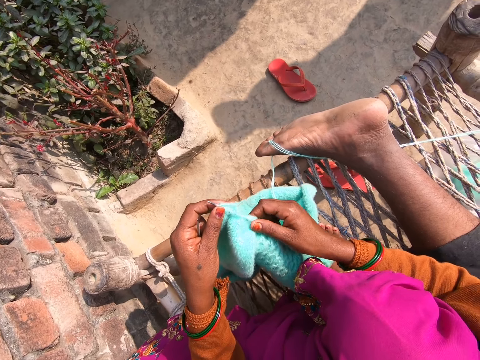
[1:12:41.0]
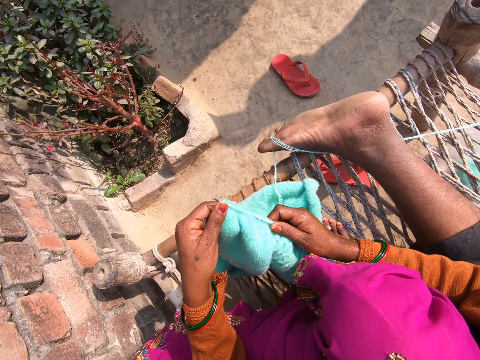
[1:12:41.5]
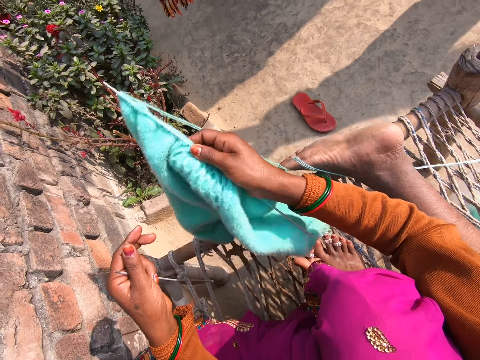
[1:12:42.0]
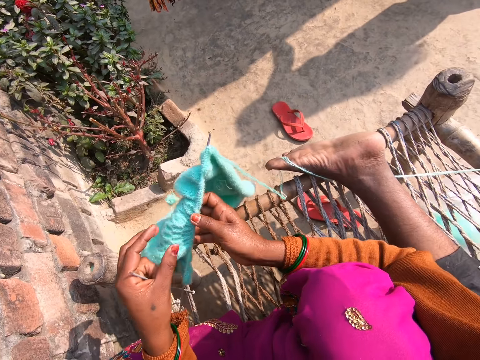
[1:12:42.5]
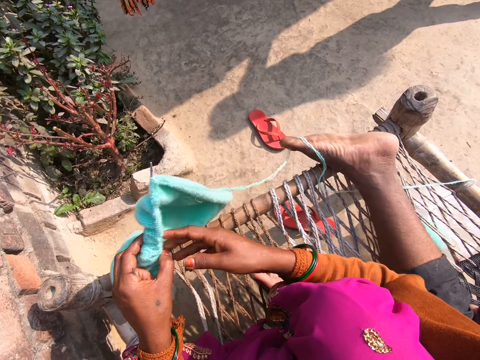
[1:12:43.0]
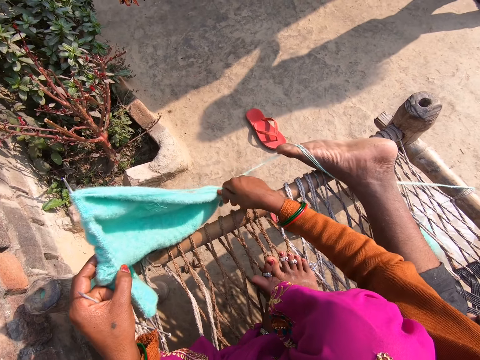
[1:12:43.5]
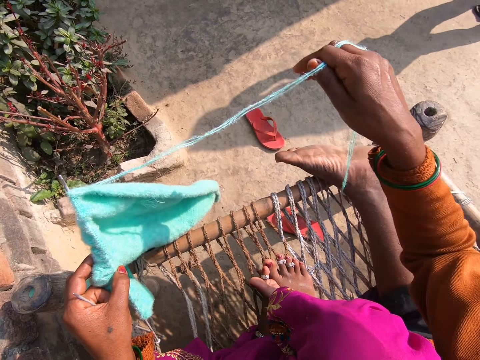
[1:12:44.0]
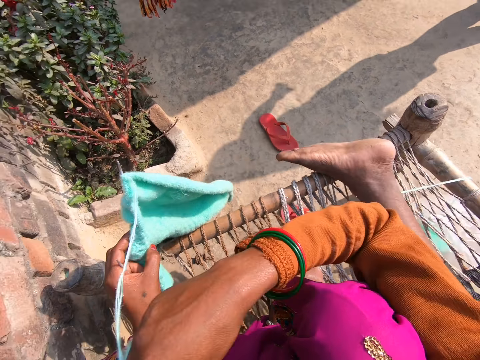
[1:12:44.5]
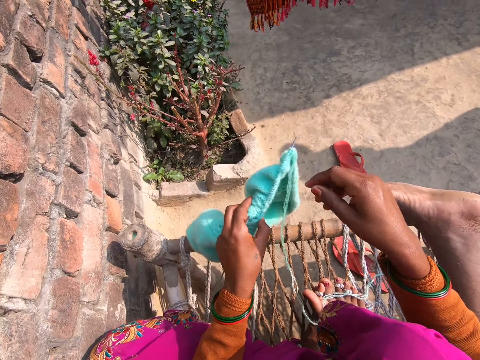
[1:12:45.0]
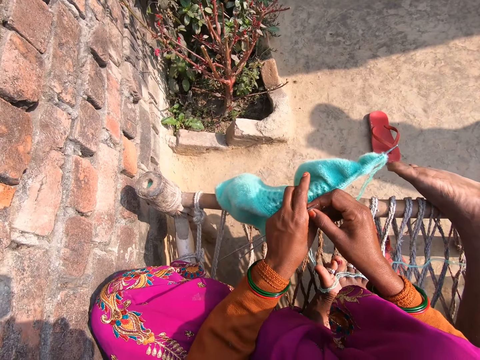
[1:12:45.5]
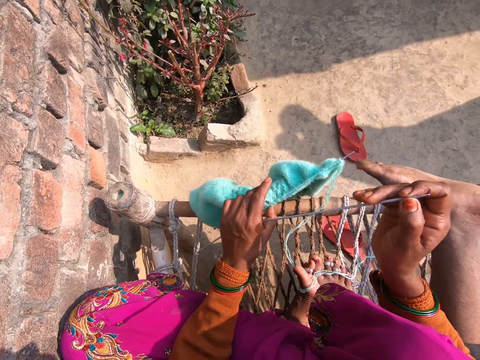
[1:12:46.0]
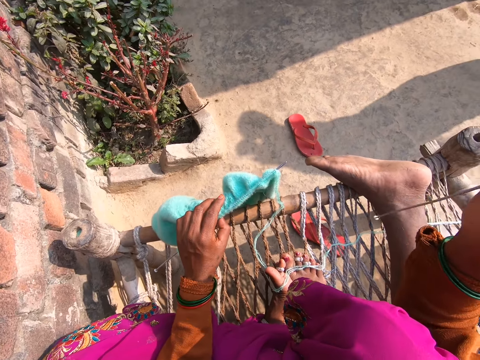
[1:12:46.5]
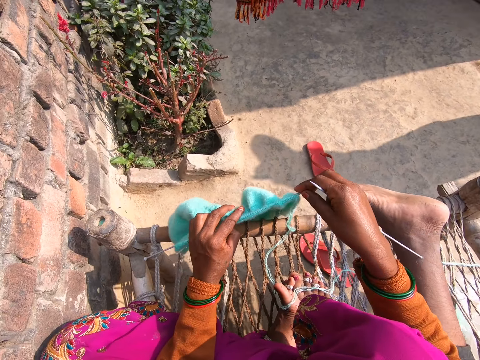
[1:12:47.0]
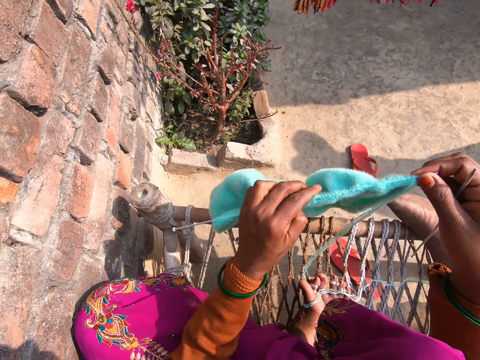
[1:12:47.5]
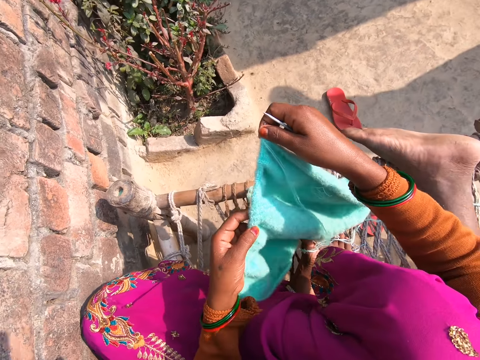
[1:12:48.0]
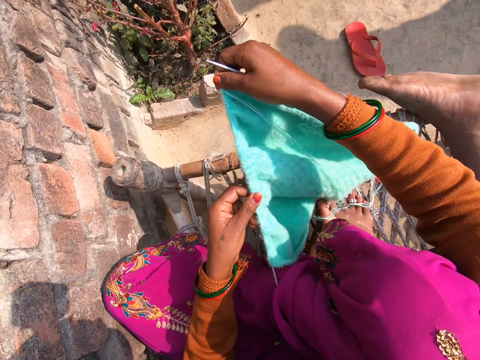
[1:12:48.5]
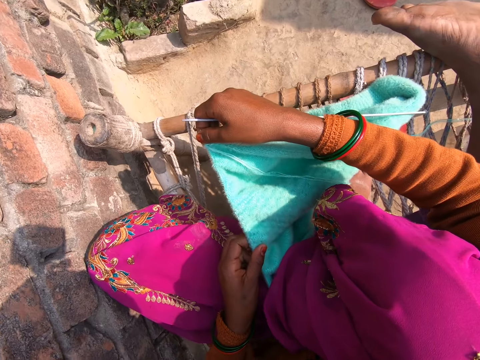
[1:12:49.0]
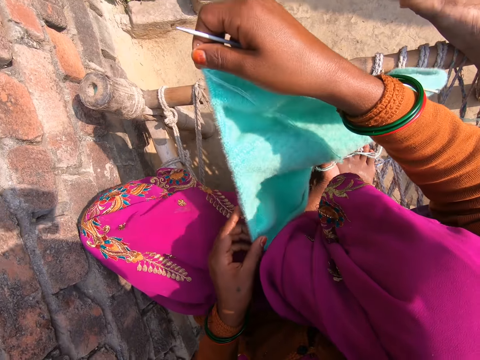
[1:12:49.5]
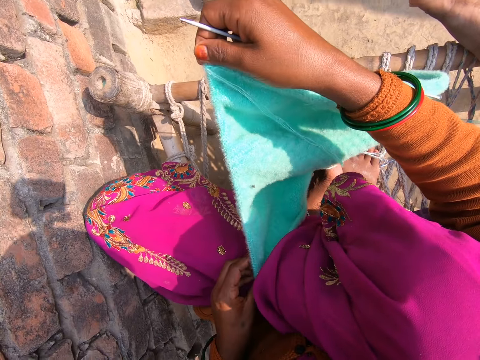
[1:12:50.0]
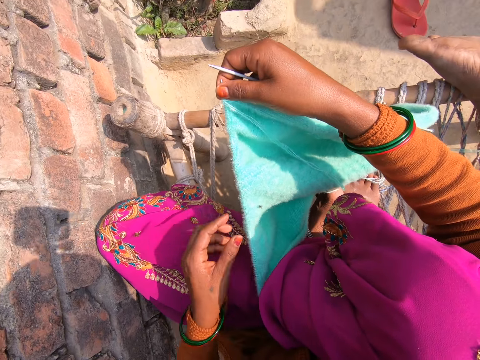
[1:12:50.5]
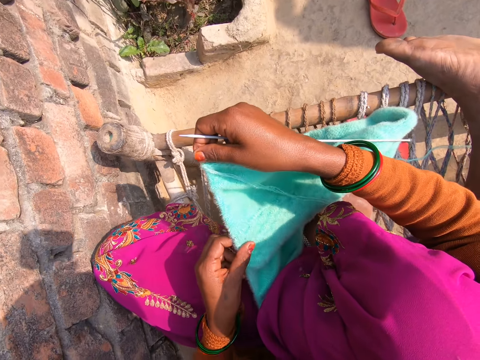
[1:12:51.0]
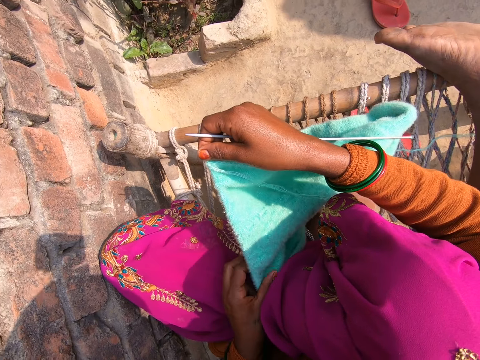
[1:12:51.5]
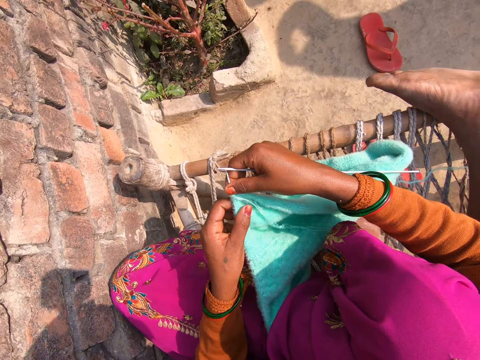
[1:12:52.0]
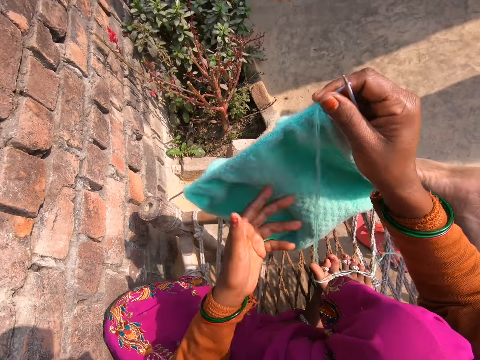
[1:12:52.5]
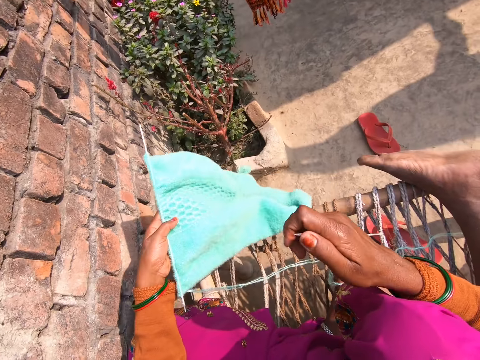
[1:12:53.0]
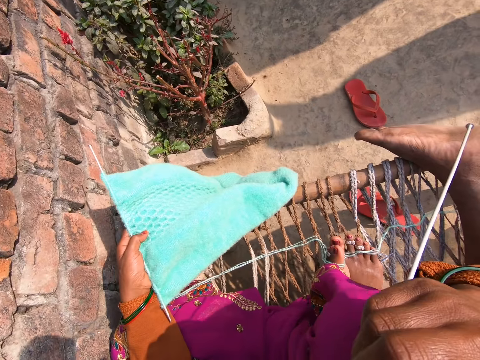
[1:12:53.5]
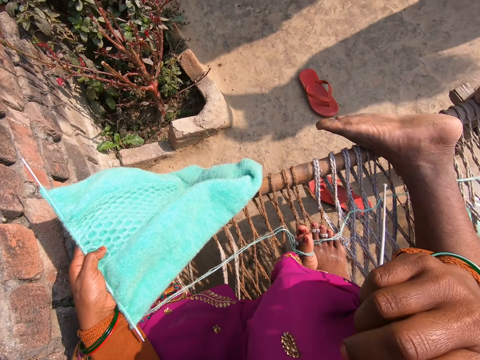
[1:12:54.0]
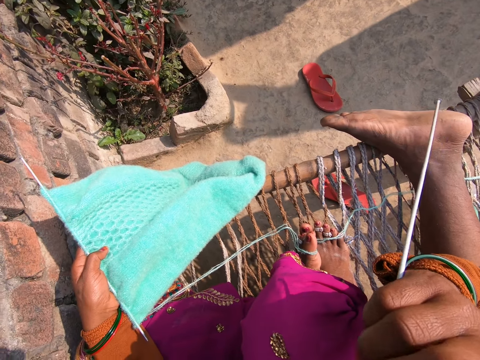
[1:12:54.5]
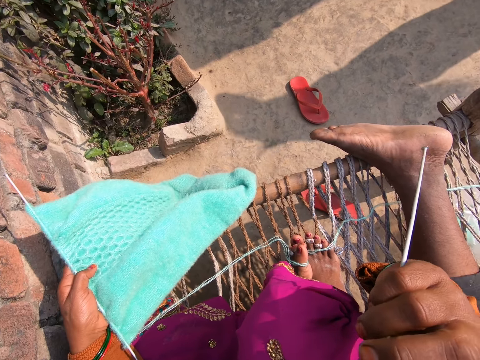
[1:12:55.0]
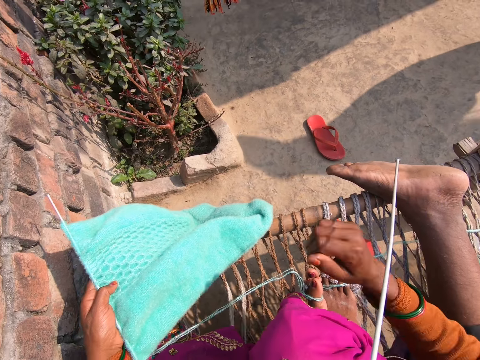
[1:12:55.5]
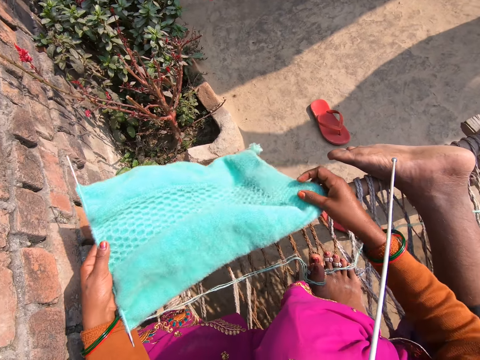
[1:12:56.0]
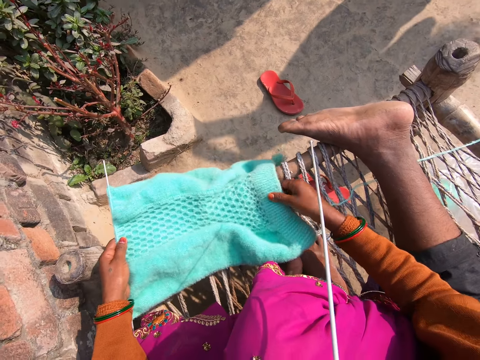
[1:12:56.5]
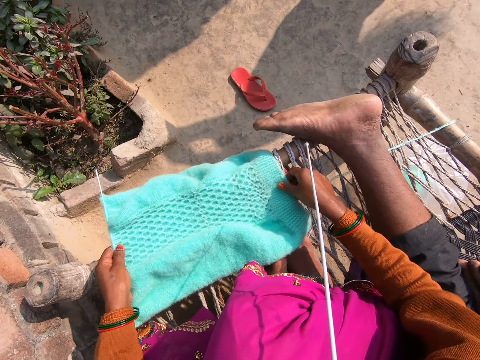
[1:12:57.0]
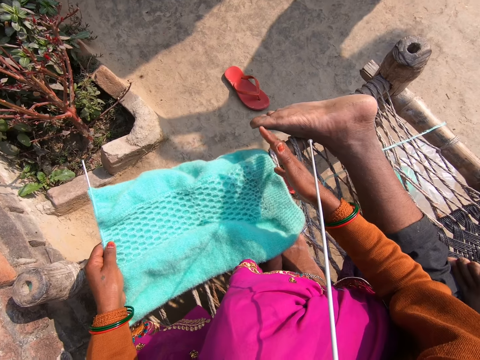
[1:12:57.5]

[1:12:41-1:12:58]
The camera wearer moves the fabric to her left hand. She adjusts the wool. She takes one knitting pin from her left hand with her right hand. She adjusts the fabric. She turns the fabric. She places one knitting pin in her mouth. She adjusts the fabric.

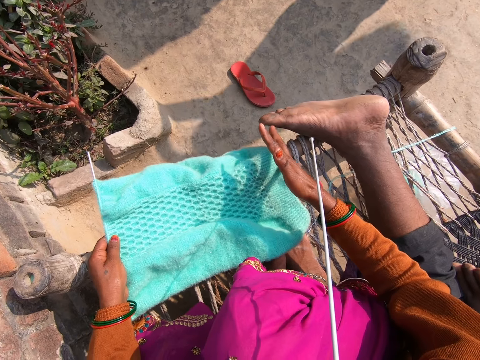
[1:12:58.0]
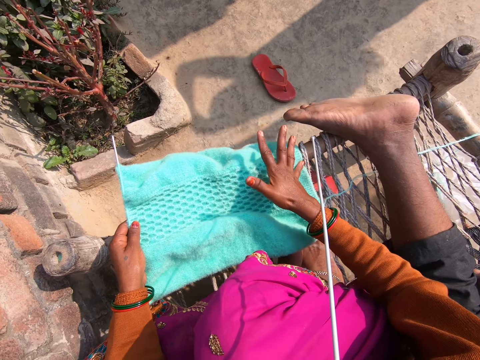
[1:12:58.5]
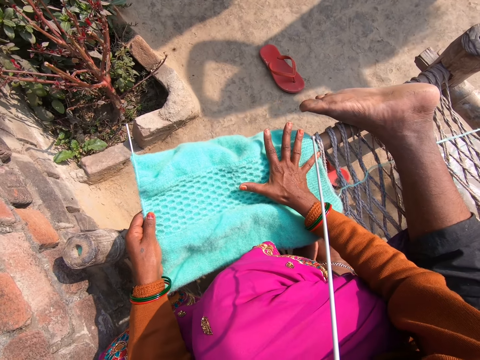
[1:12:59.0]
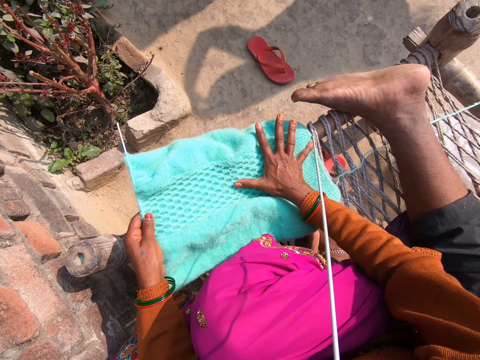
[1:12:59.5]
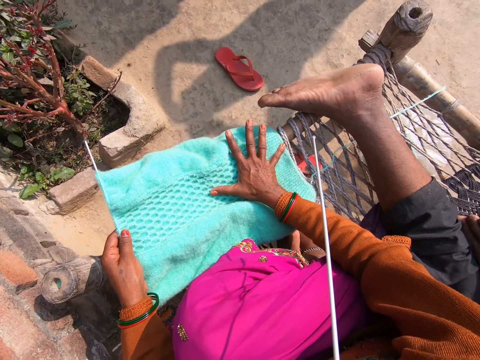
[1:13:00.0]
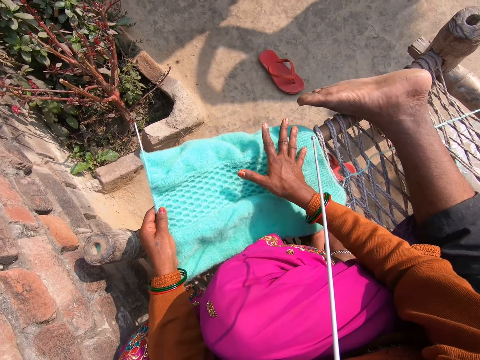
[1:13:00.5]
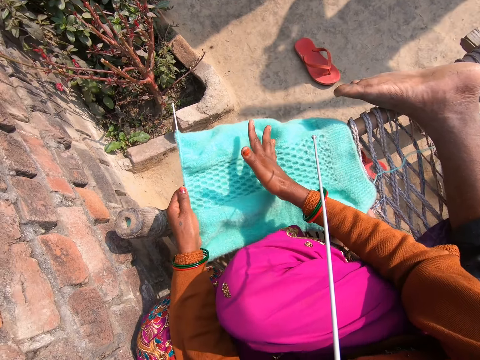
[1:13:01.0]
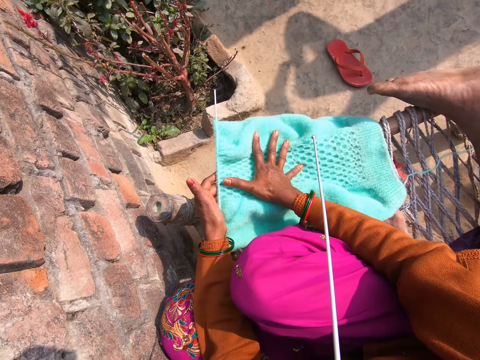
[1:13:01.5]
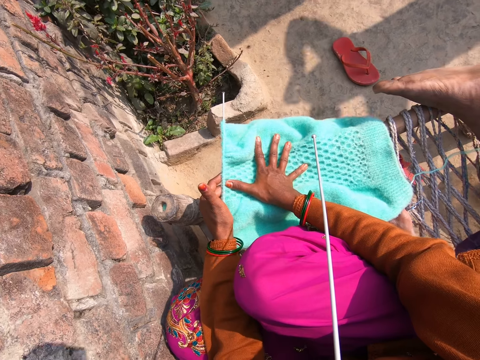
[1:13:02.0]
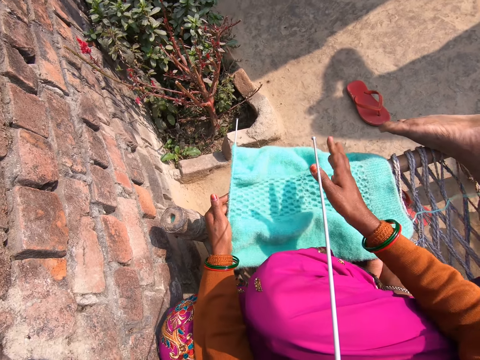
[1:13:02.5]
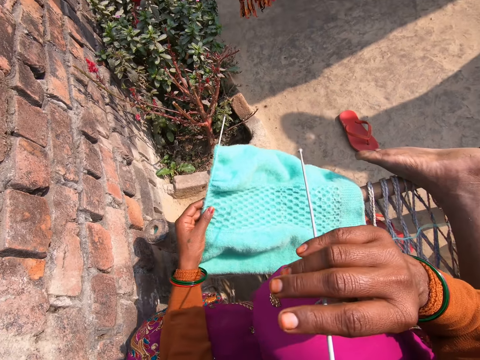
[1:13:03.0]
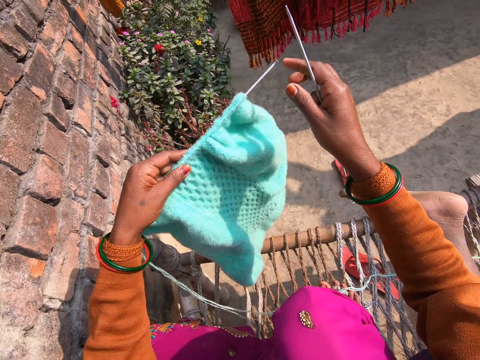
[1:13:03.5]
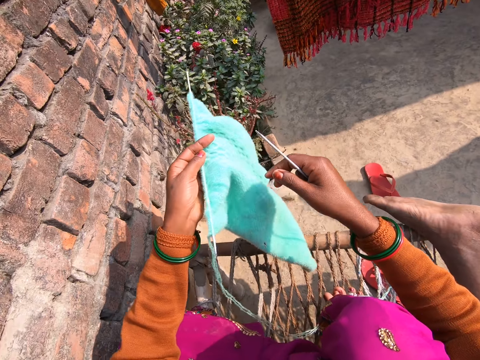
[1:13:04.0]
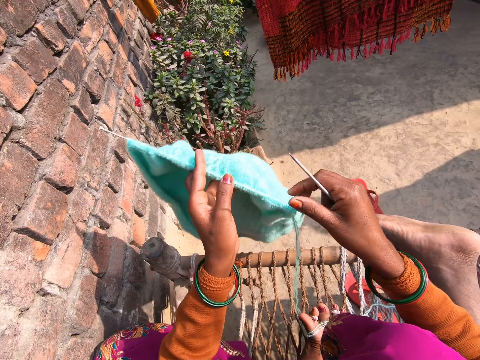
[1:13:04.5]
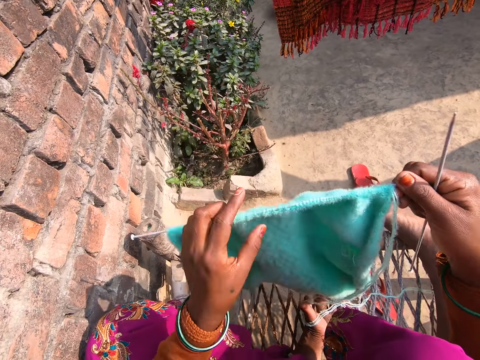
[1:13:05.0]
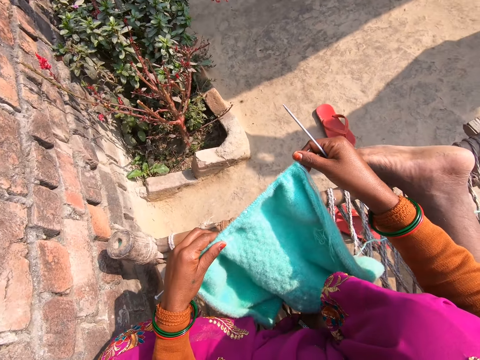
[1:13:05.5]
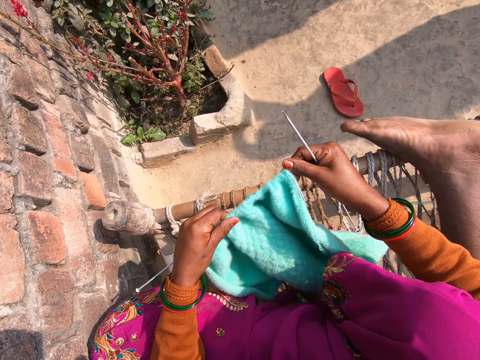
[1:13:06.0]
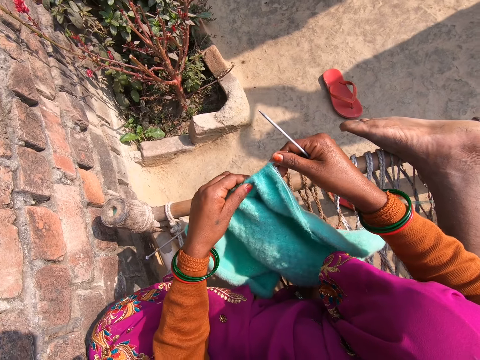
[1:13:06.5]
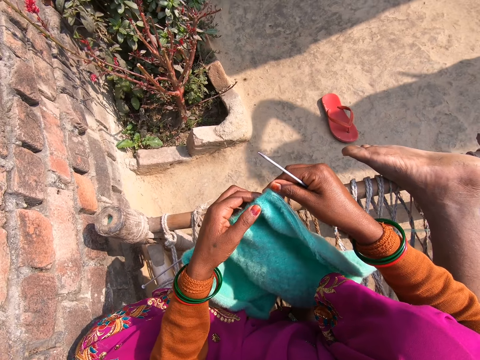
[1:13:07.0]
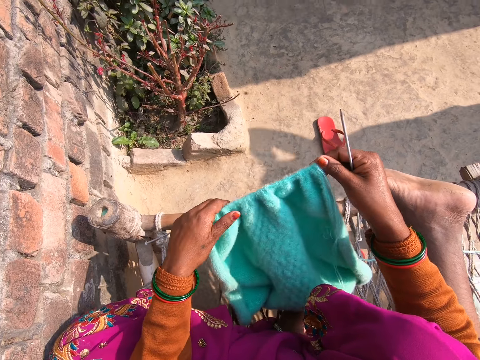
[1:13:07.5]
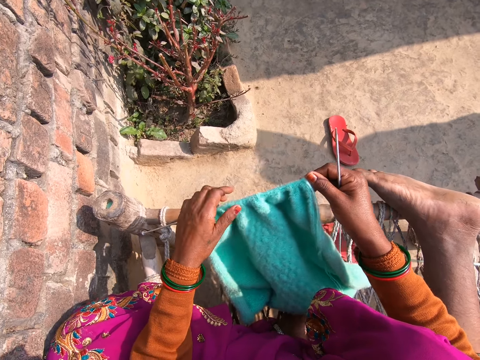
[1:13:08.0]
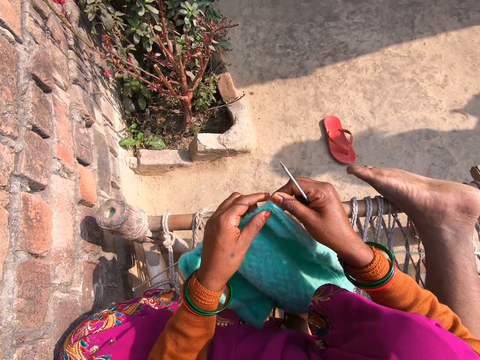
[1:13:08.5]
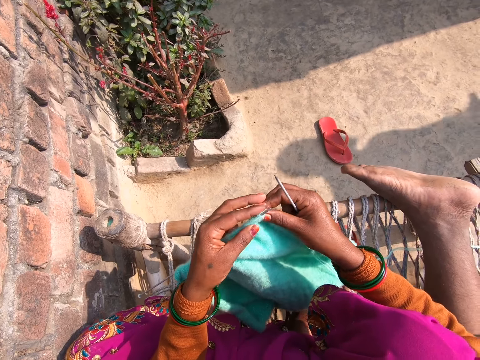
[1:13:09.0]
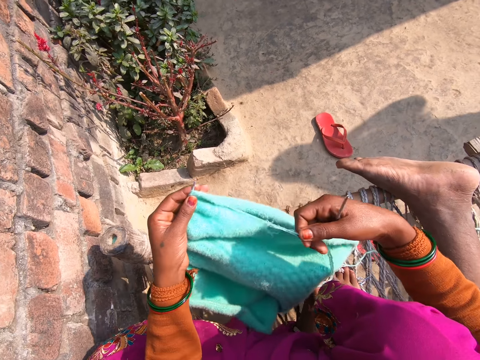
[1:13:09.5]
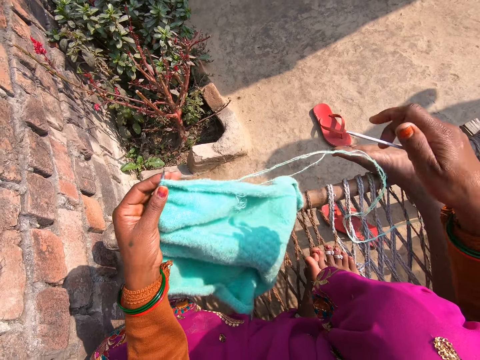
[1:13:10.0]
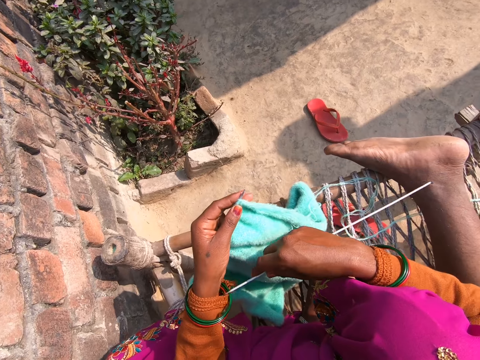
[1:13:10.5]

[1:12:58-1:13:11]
The camera wearer measures the fabric with her right hand. She takes the knitting pin from her mouth. She adjusts the fabric.
